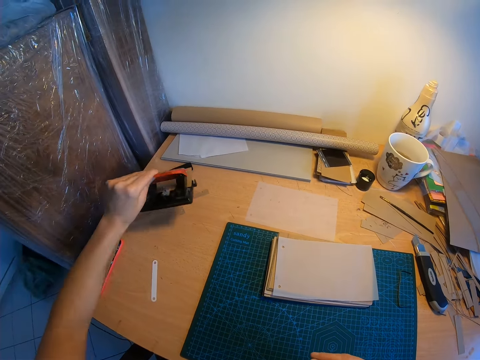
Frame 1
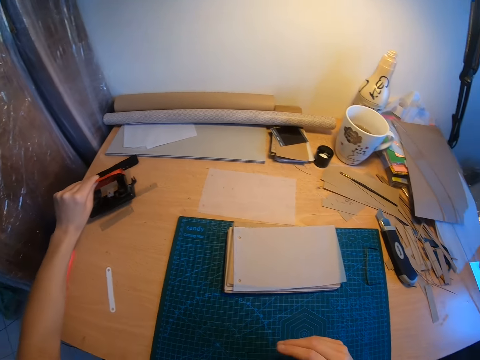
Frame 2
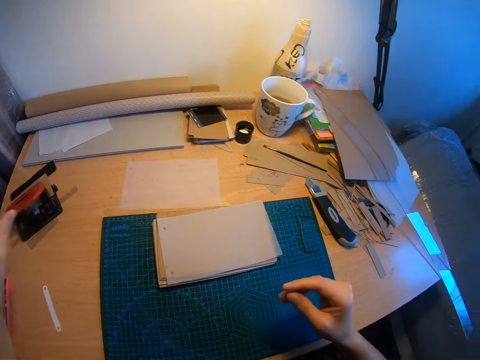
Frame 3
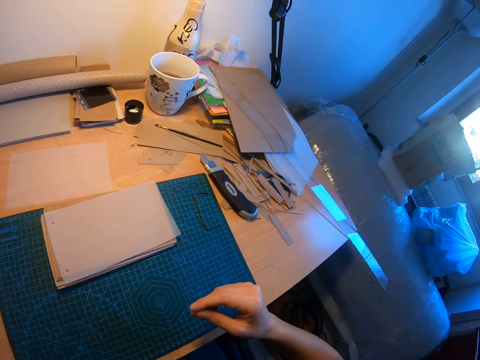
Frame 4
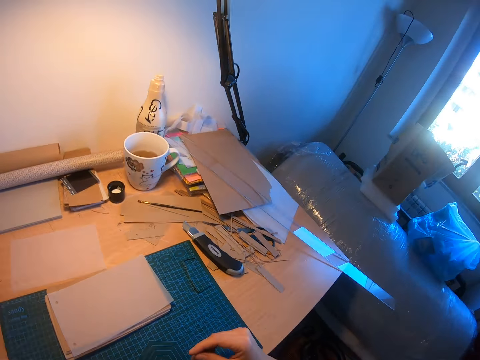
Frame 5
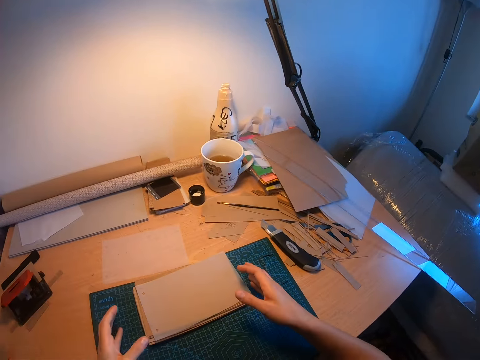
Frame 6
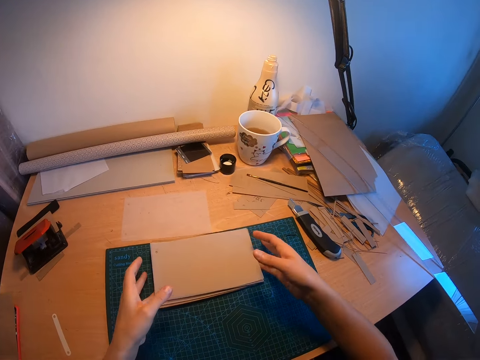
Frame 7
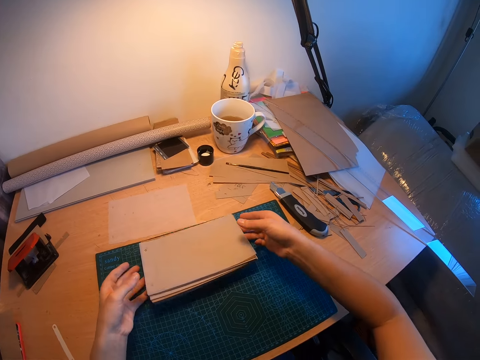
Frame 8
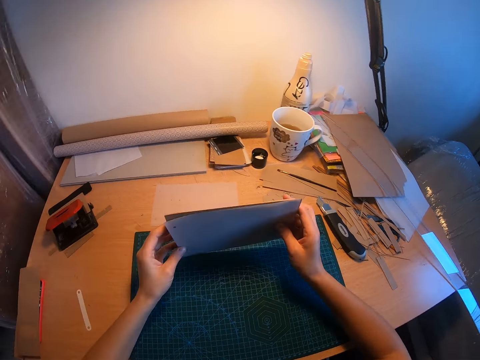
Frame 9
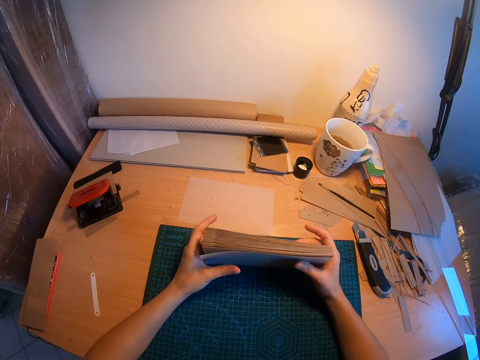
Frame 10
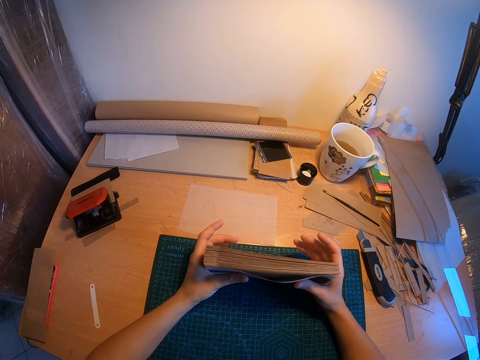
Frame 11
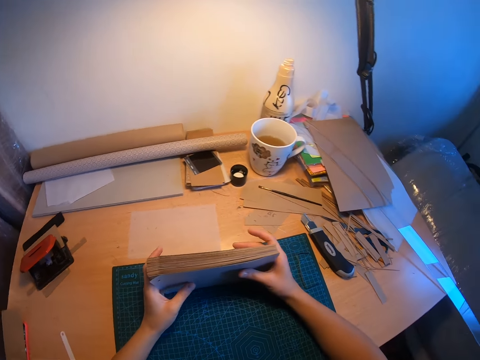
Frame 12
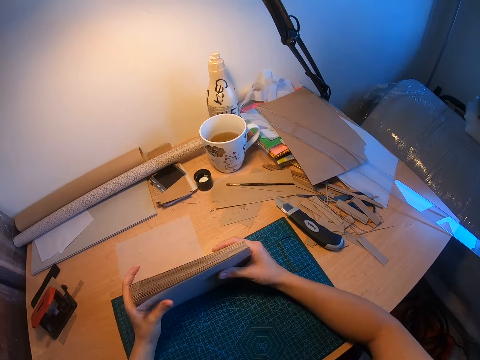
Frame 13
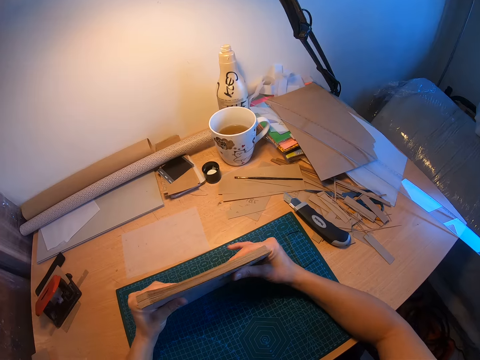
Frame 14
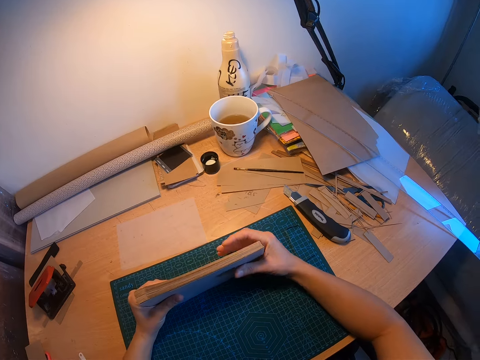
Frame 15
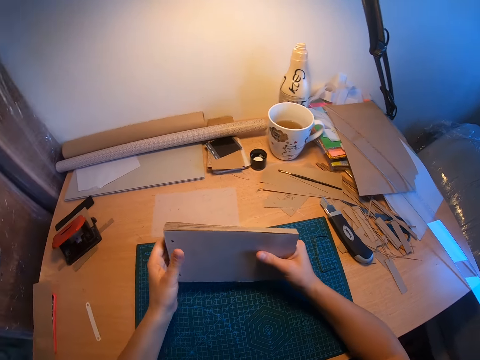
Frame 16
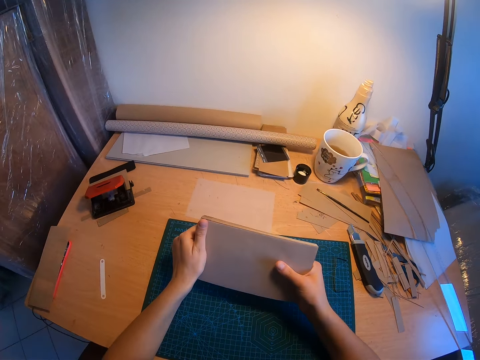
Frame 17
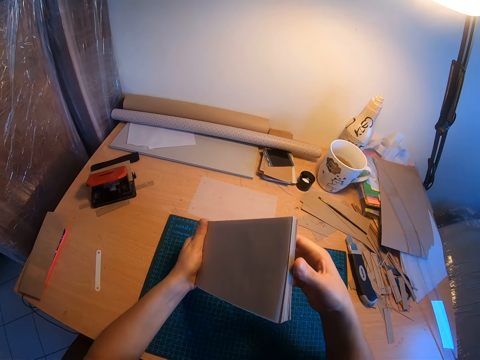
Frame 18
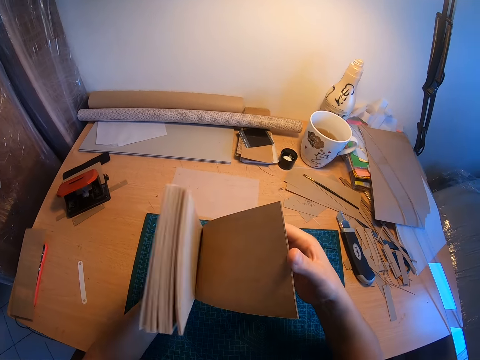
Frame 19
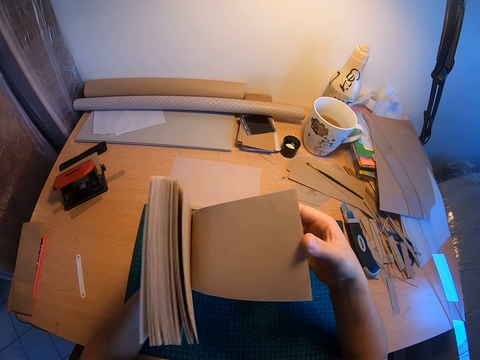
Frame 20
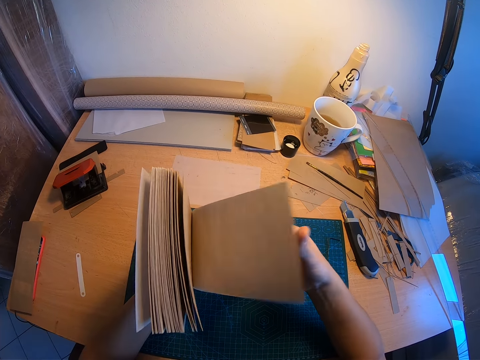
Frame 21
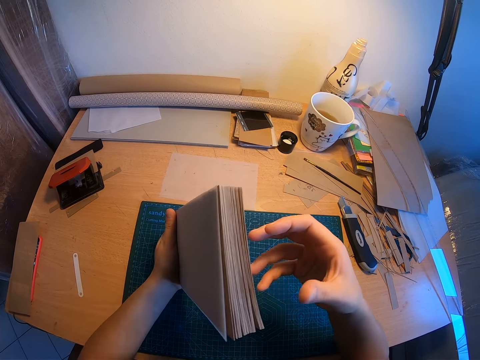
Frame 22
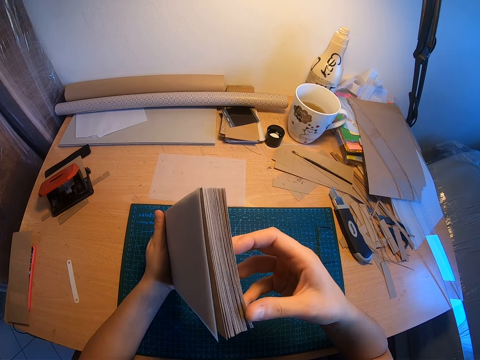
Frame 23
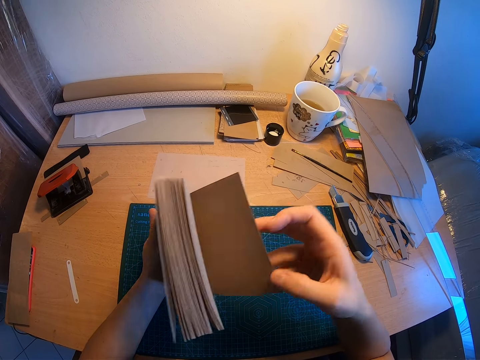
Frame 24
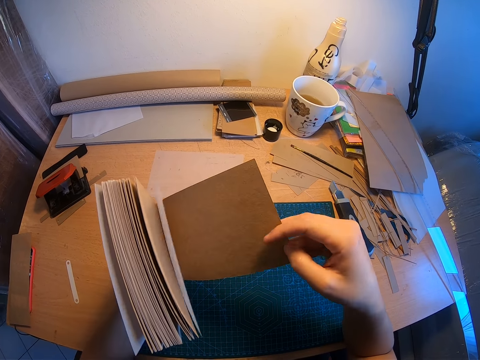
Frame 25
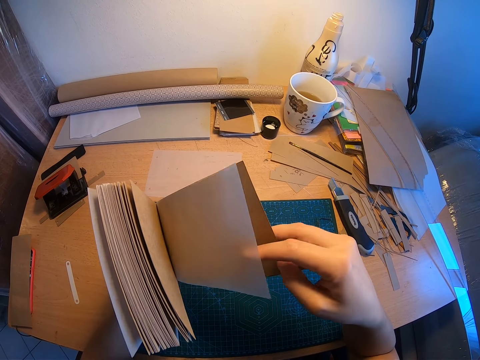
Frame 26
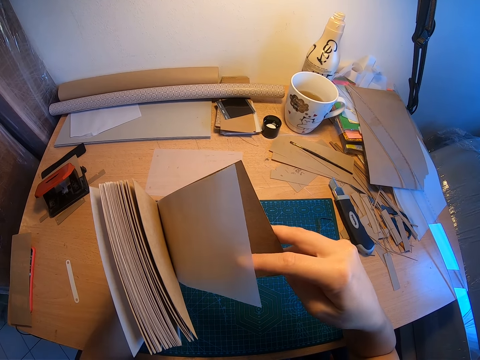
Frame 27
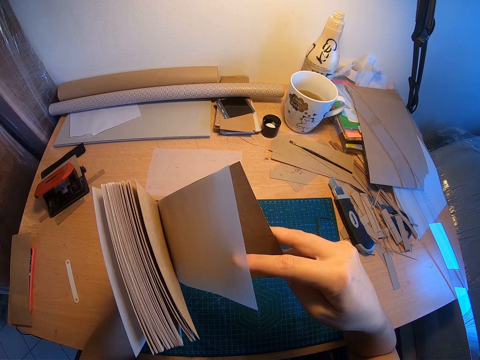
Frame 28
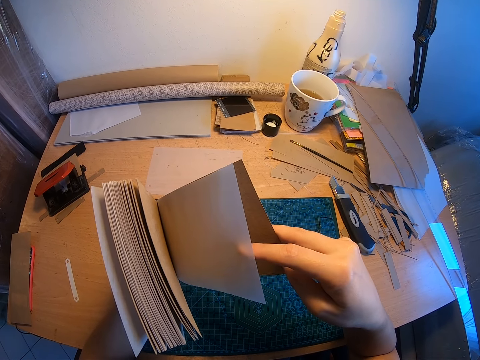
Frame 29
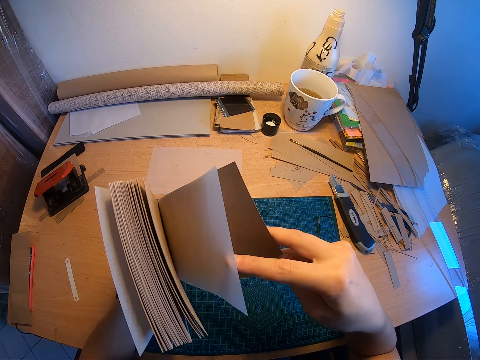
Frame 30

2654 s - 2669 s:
The camera wearer arranges the stacked papers. They pick up the papers on the table. They examine the stacked papers.

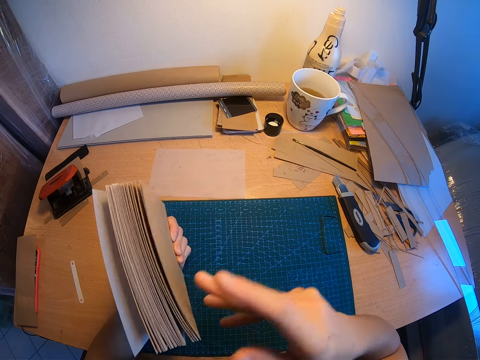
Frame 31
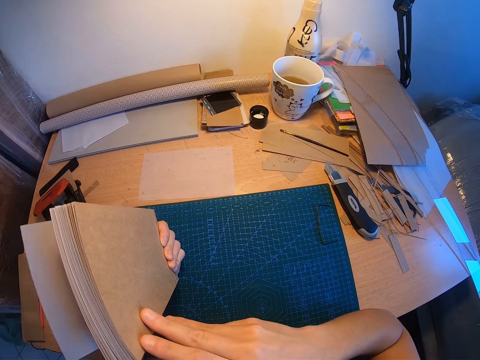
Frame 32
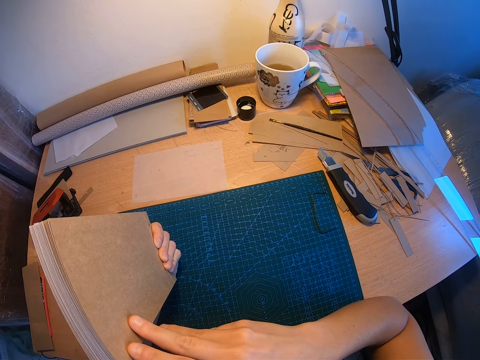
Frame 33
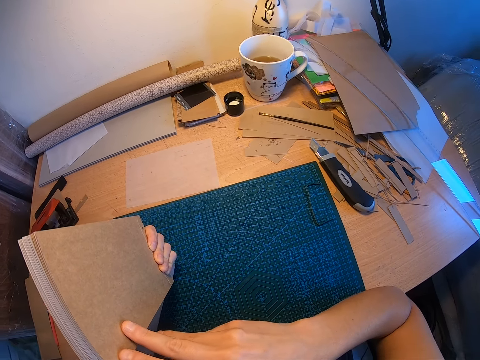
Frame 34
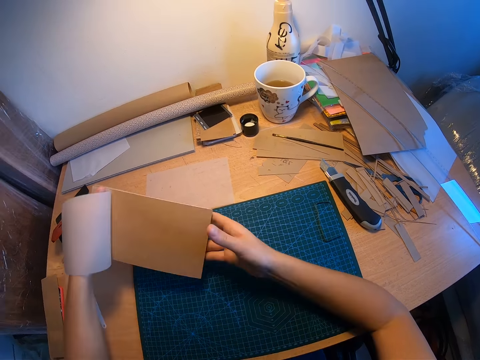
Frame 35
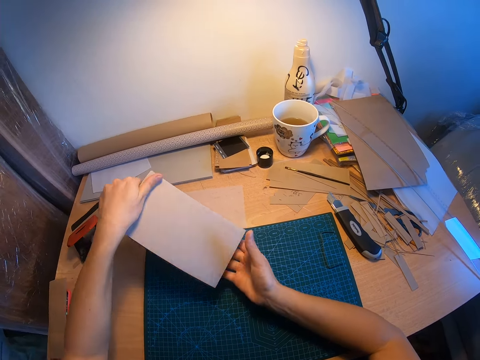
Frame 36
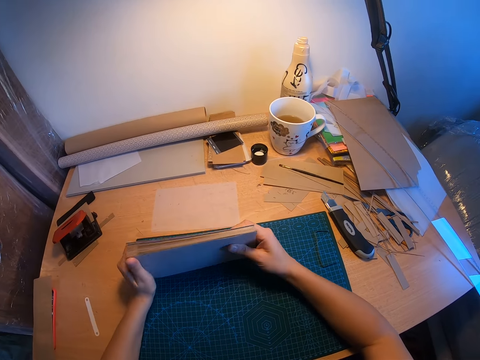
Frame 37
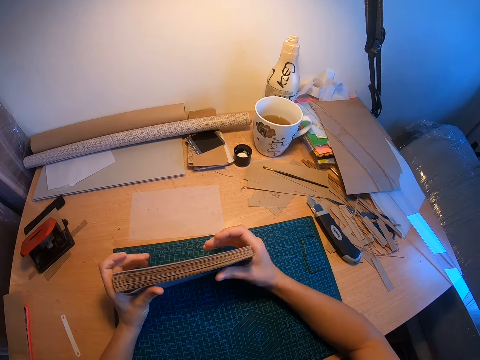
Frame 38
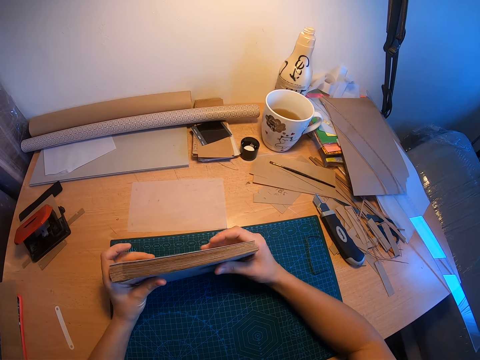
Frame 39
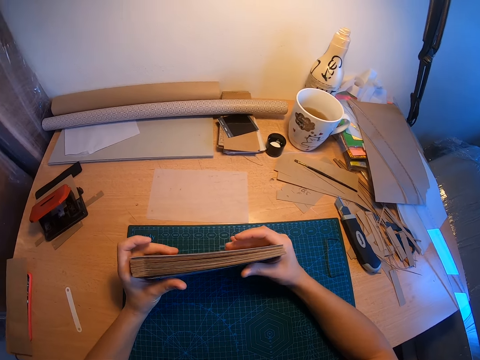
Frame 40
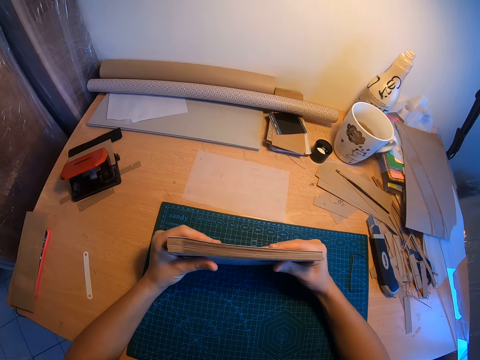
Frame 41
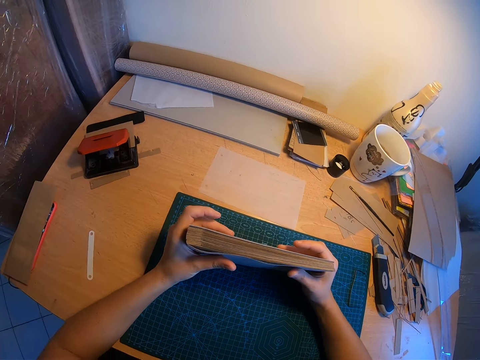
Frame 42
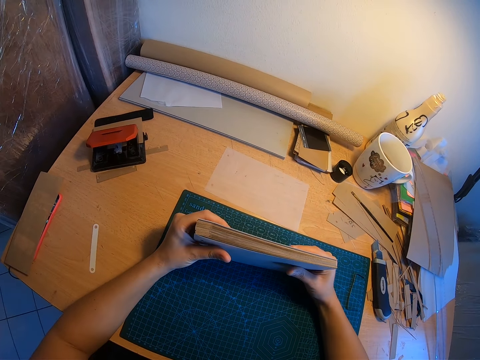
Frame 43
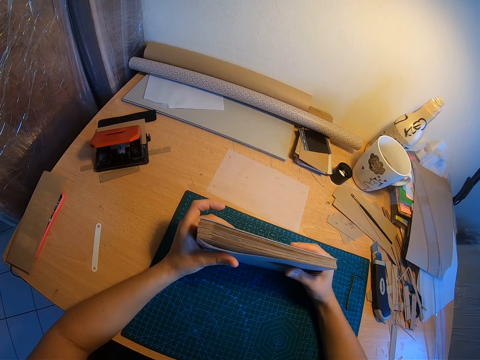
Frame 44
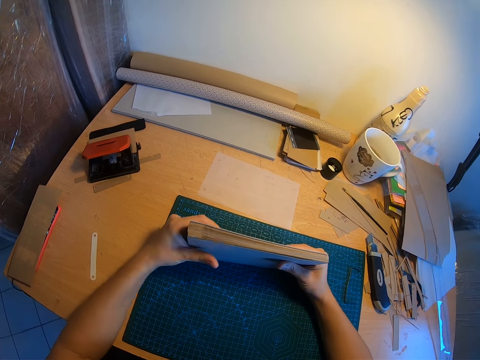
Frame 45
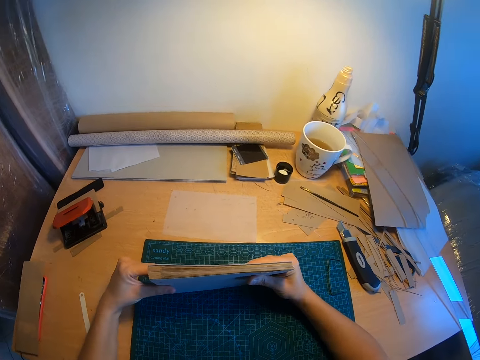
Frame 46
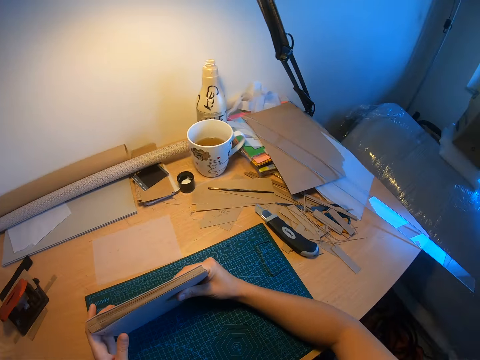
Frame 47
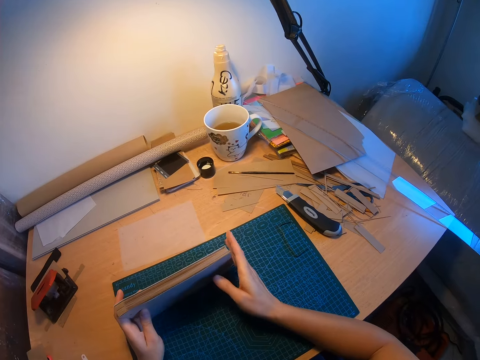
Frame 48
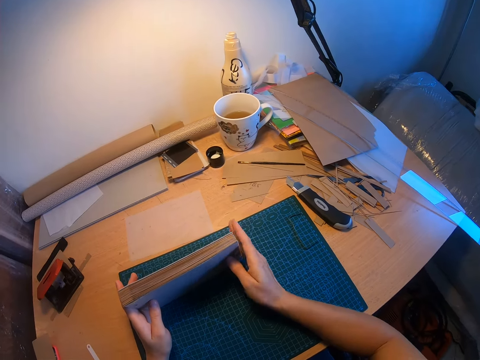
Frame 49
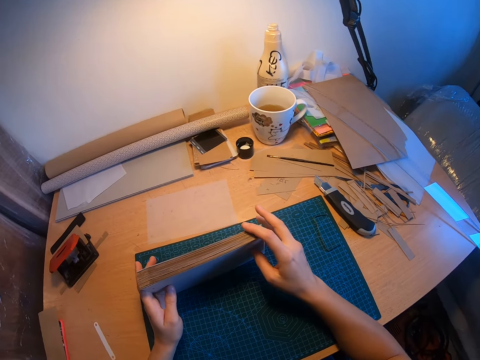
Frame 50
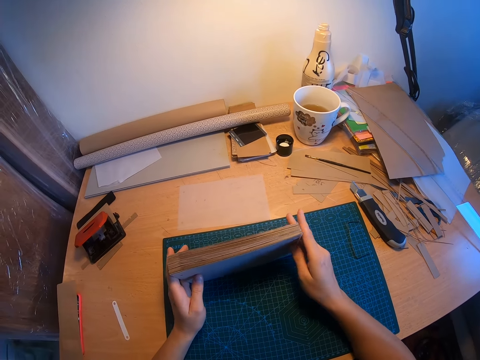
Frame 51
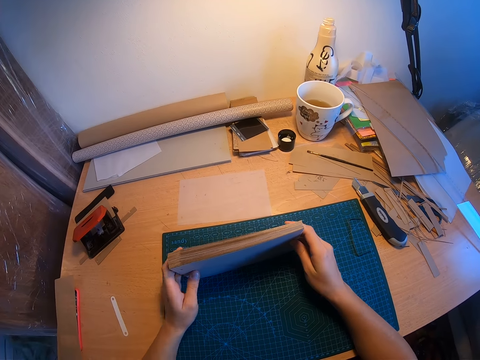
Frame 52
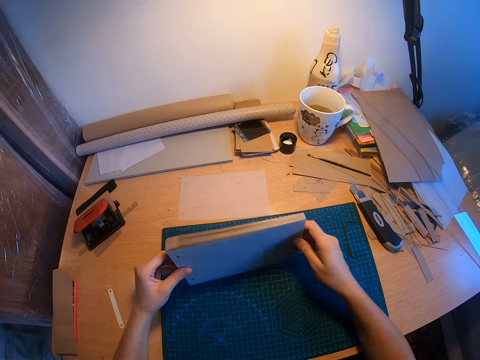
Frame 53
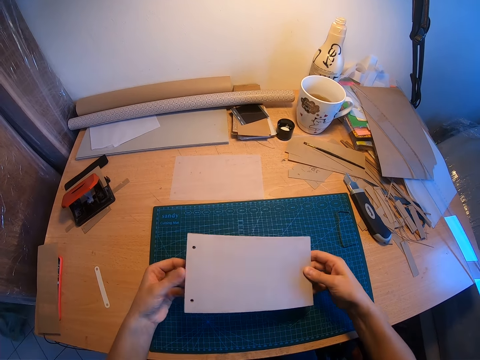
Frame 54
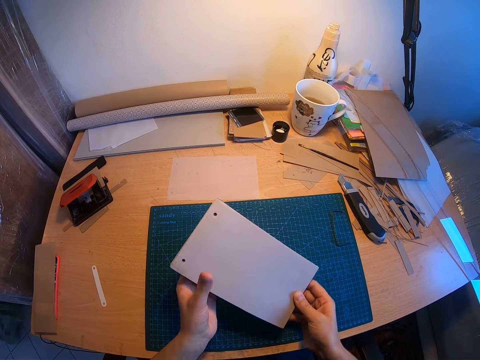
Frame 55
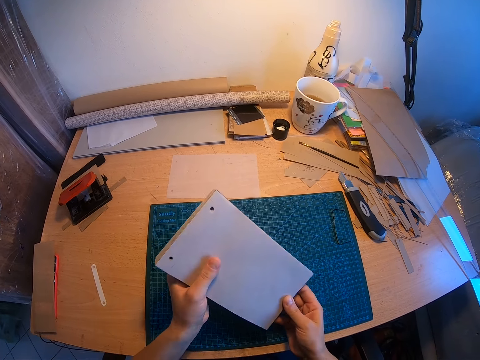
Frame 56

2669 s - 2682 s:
The camera wearer arranges the stacked papers again. They examine the stacked papers briefly.
